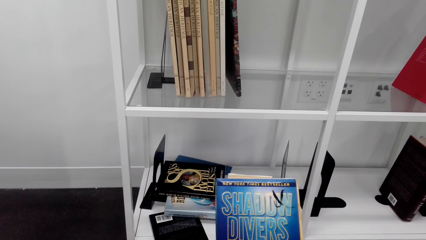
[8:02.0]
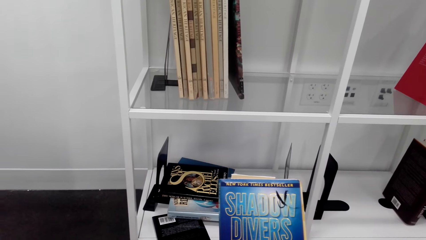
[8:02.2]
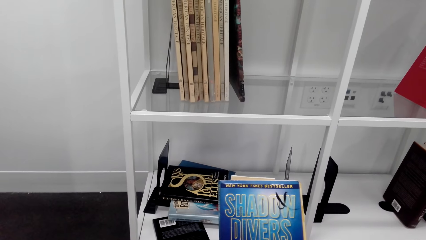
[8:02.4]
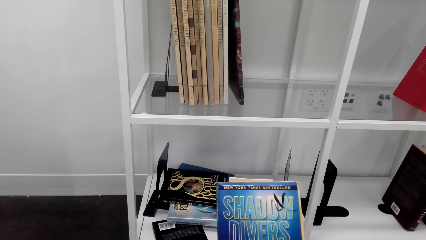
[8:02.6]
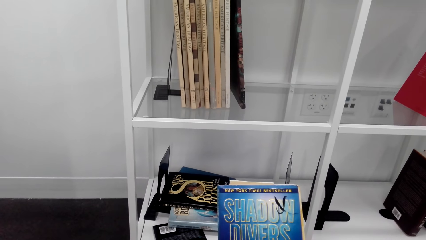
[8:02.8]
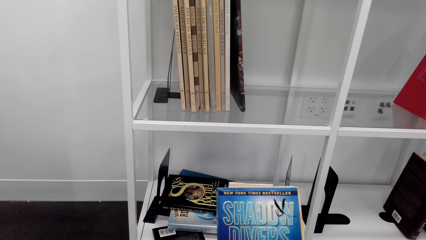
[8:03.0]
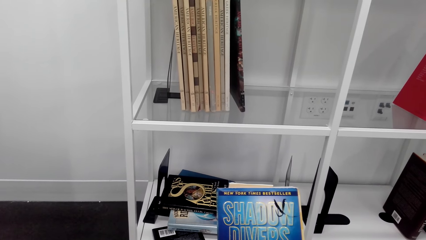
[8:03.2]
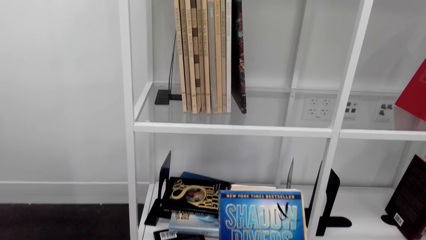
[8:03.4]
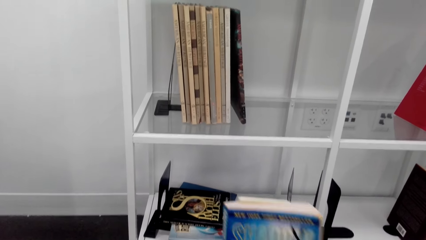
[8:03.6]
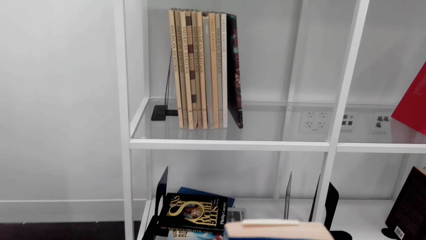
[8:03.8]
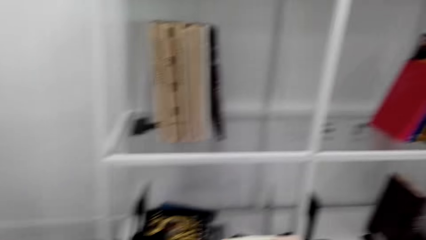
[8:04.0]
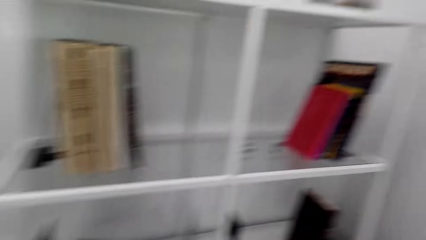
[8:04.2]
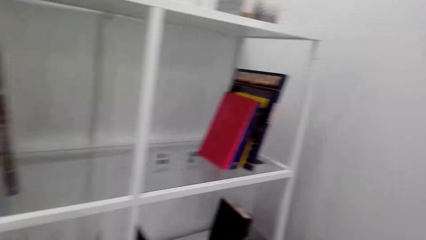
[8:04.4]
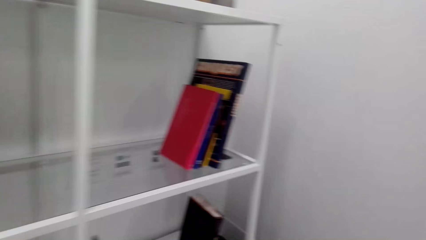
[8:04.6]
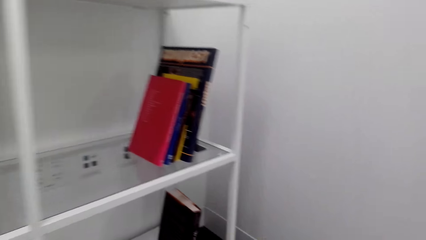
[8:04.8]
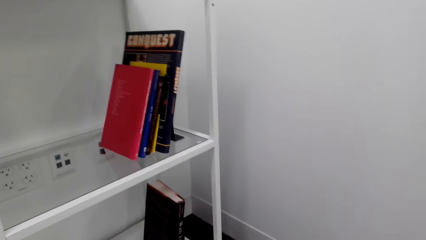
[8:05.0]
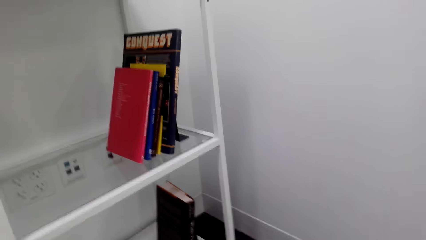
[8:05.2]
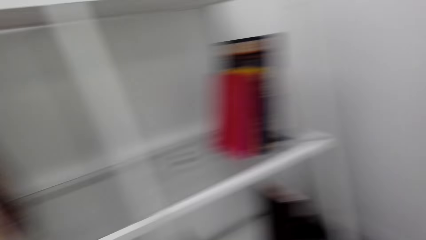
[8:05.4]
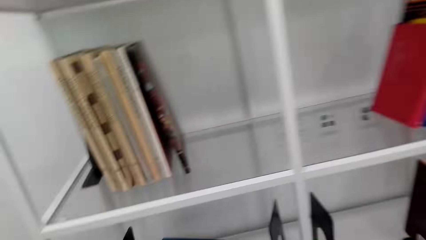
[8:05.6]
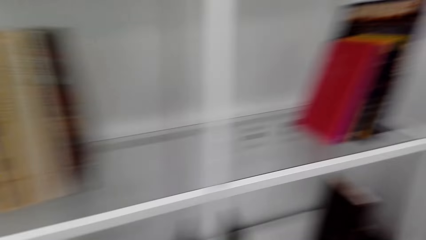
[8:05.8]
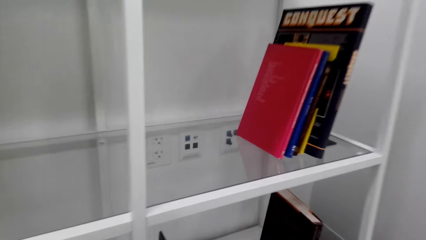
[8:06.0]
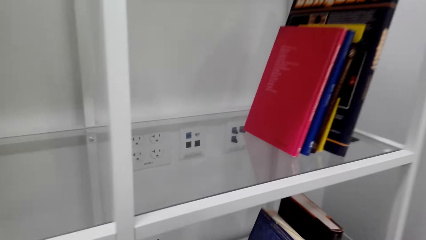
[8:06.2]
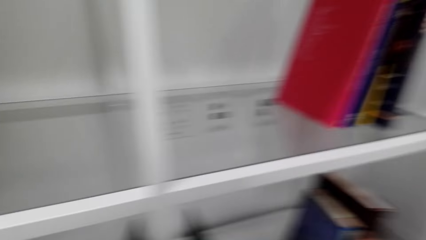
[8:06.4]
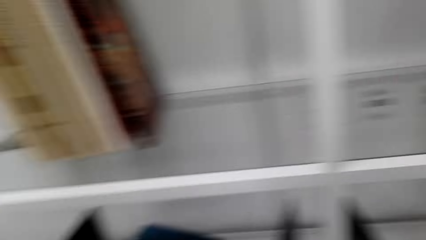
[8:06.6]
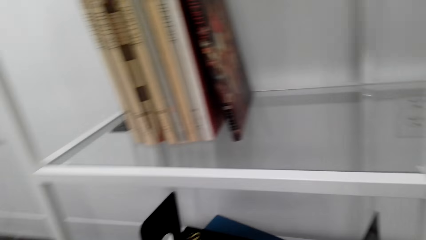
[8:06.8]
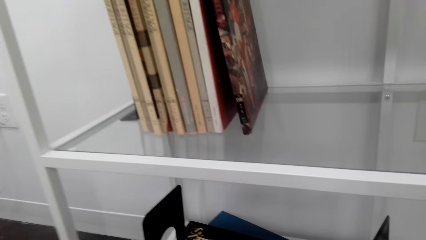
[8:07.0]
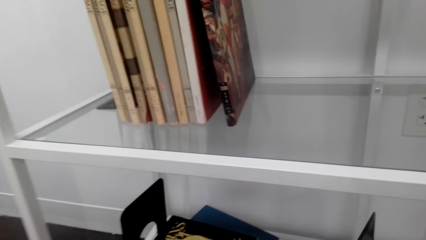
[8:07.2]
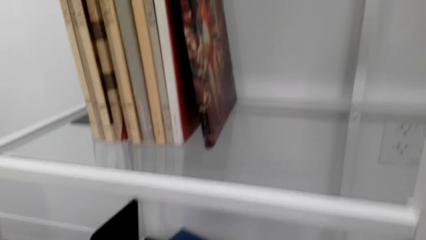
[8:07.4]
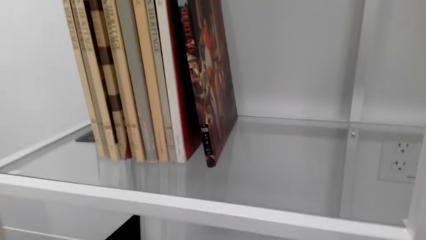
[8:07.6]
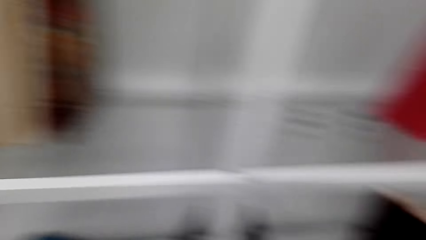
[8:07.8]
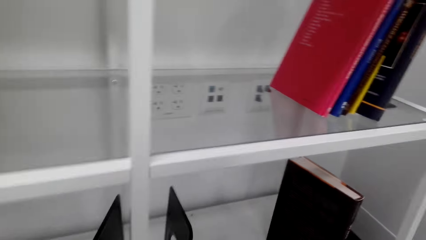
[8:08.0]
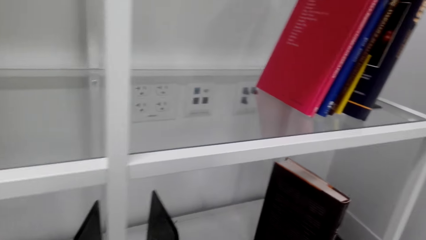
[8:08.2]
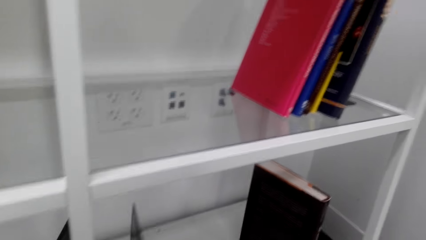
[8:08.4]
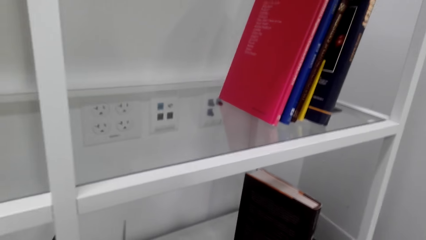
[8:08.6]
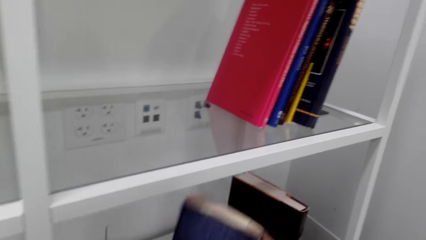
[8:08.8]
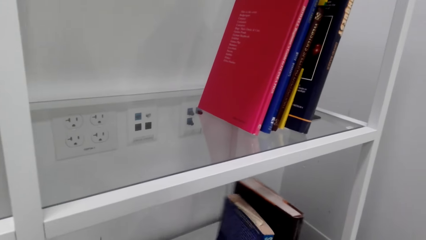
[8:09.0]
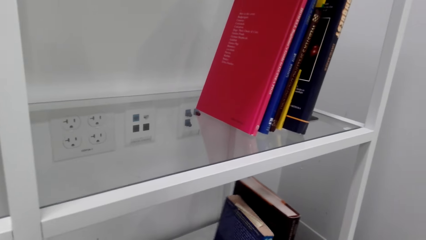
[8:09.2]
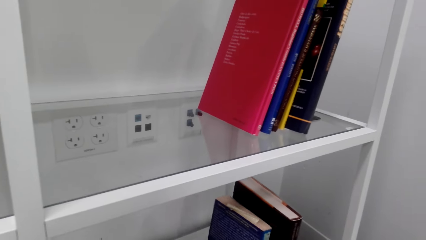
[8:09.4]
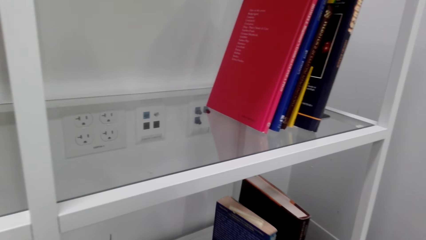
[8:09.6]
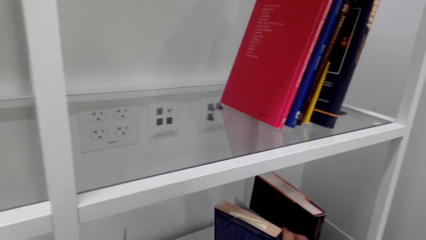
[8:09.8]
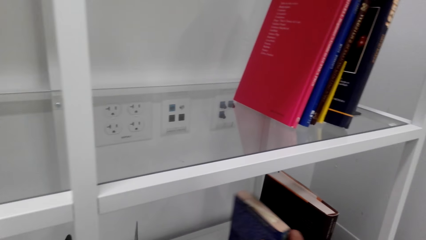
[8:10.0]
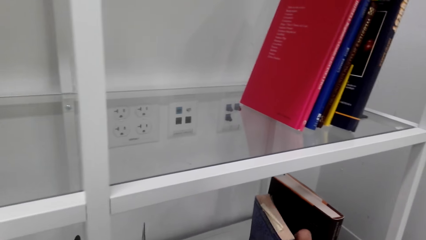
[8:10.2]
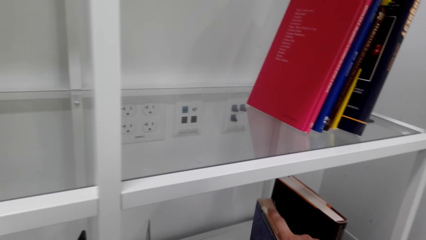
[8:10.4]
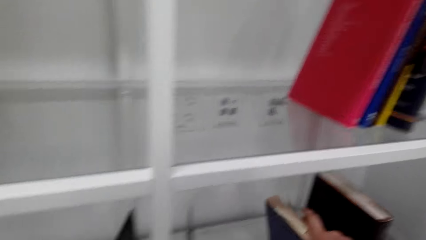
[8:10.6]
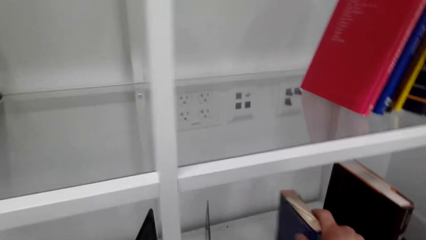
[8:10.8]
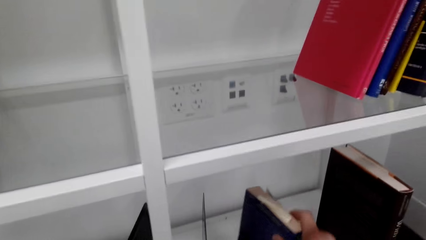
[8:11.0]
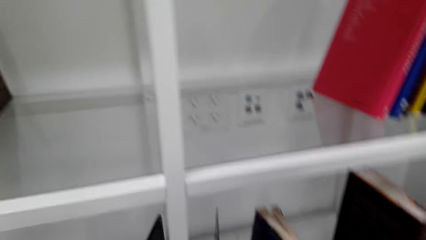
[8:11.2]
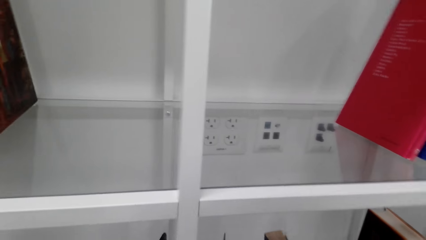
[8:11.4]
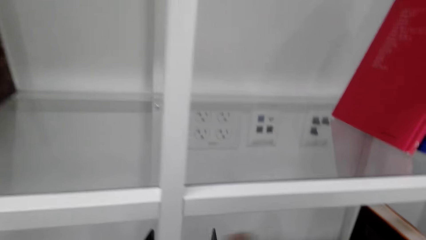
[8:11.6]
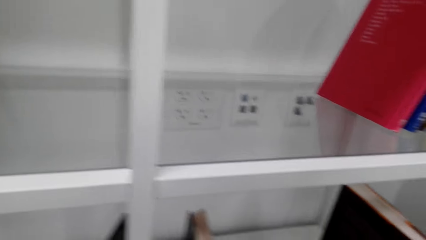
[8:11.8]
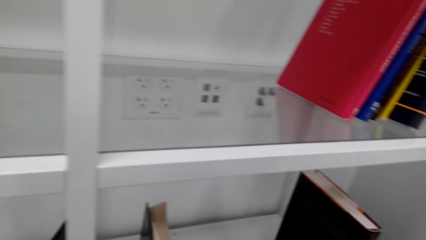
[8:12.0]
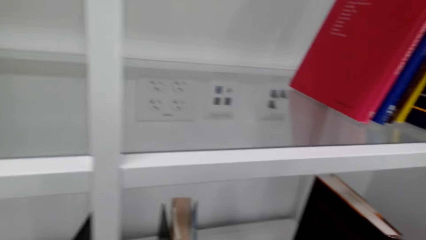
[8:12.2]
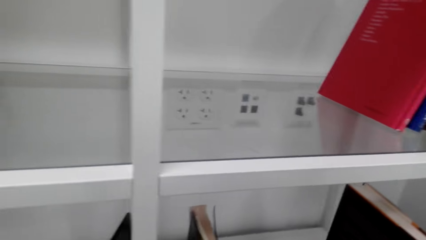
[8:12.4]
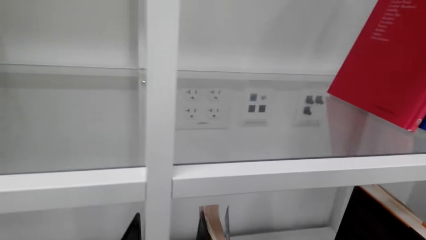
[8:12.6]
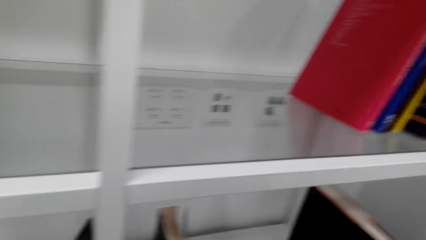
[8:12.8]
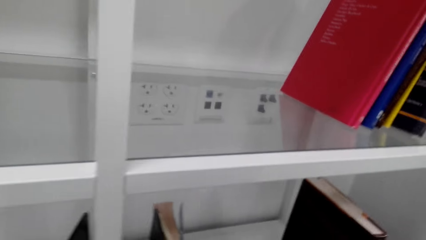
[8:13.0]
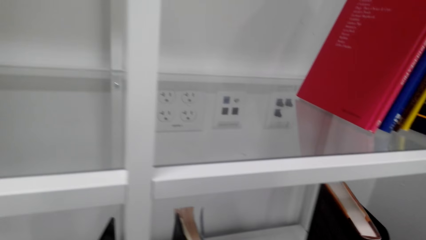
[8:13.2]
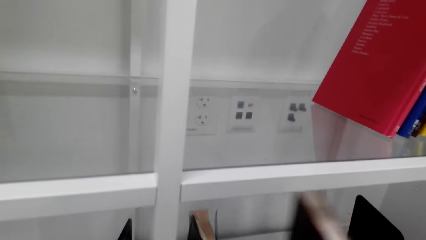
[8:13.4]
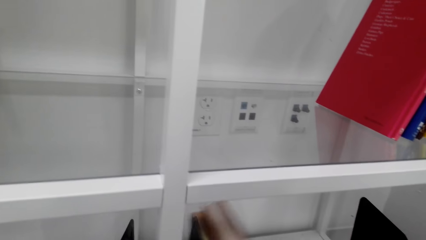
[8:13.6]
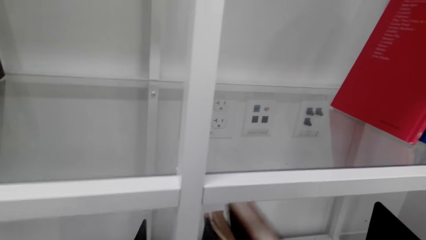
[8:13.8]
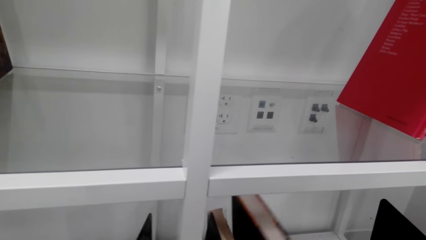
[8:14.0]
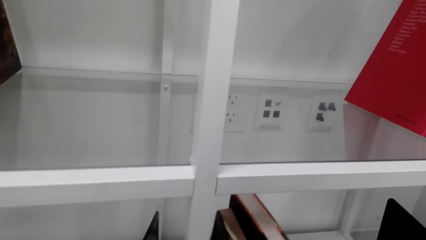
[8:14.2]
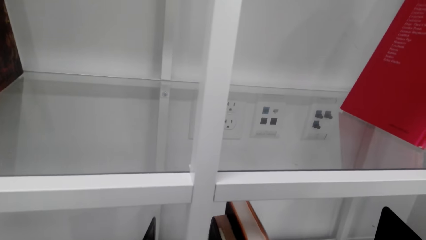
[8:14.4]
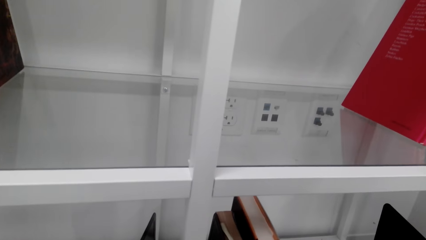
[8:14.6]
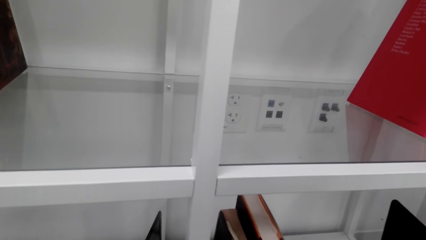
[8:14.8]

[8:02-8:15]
The camera wearer looks on the book. They arrange the book on the bookshelf. They put the book in the shelf.

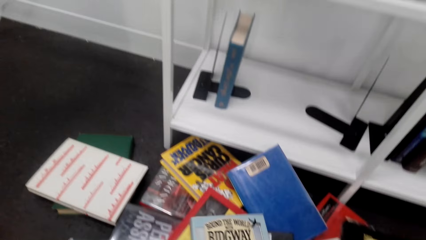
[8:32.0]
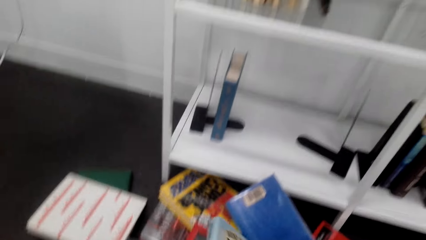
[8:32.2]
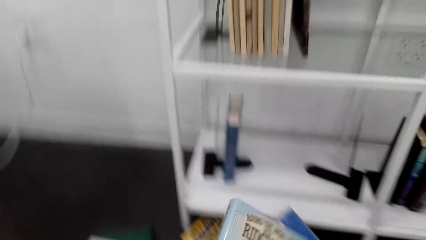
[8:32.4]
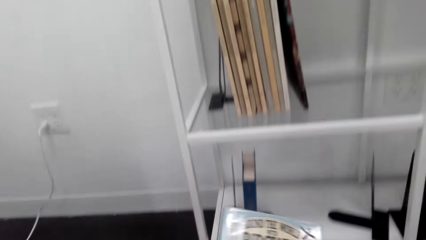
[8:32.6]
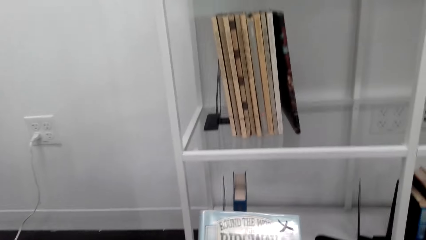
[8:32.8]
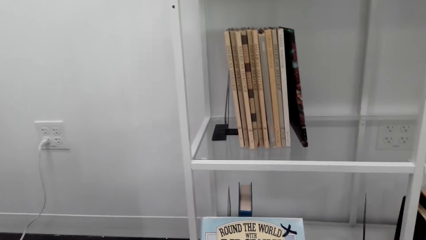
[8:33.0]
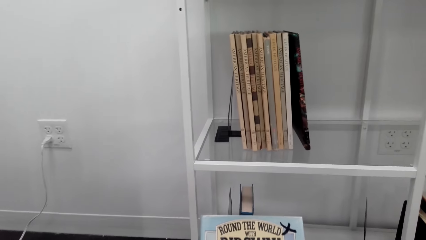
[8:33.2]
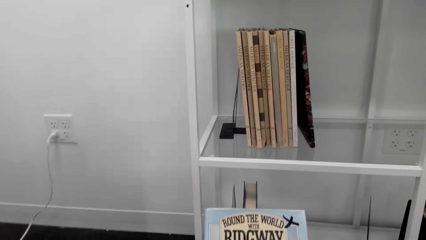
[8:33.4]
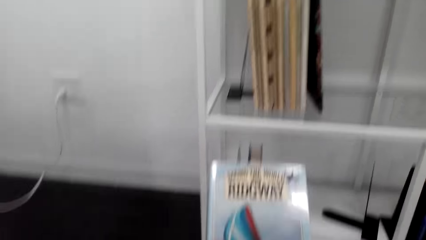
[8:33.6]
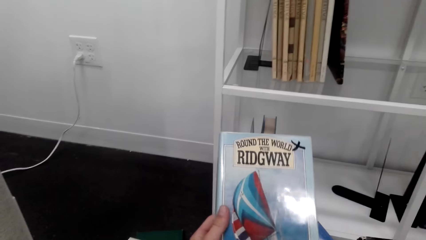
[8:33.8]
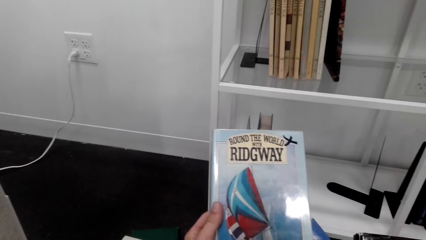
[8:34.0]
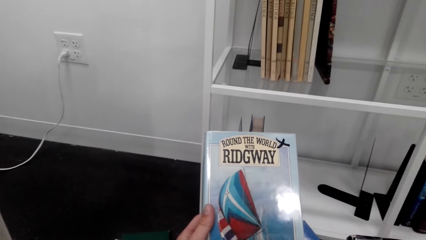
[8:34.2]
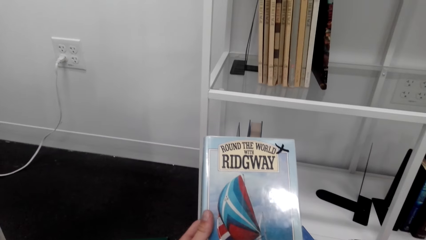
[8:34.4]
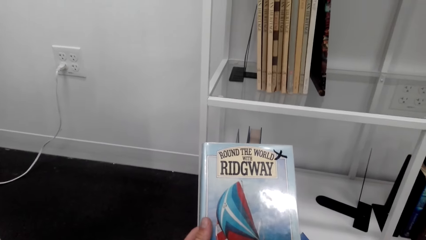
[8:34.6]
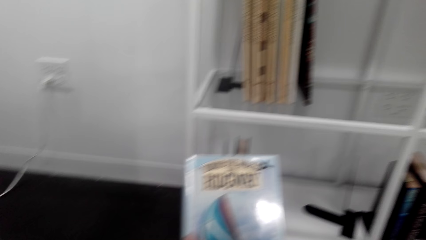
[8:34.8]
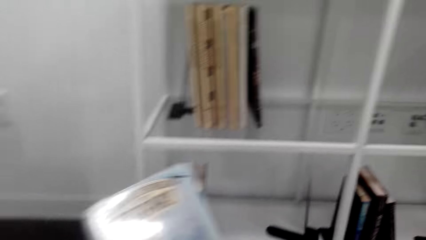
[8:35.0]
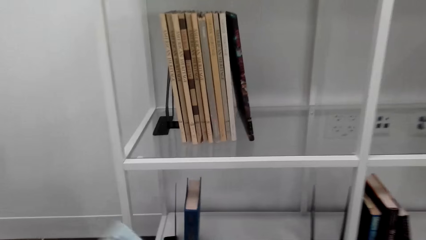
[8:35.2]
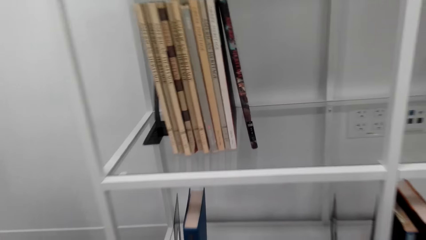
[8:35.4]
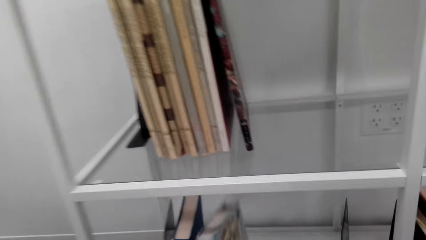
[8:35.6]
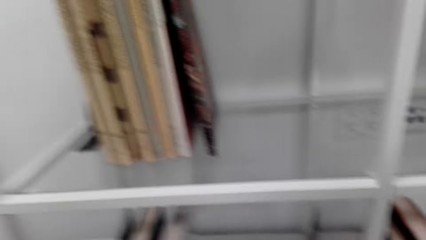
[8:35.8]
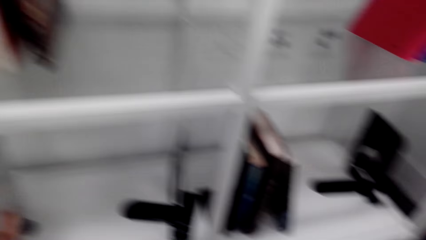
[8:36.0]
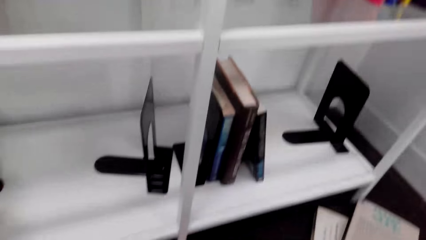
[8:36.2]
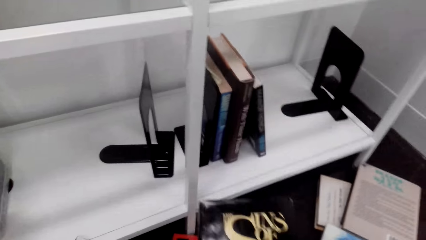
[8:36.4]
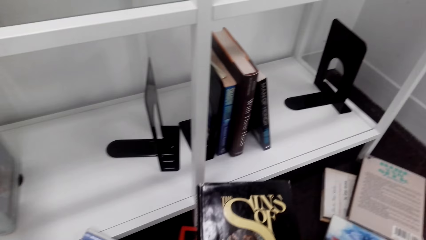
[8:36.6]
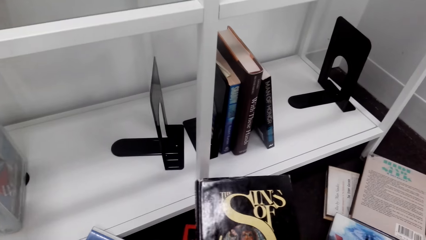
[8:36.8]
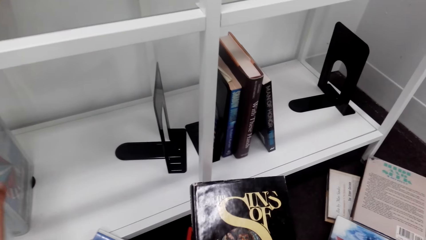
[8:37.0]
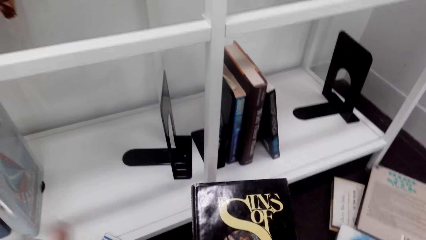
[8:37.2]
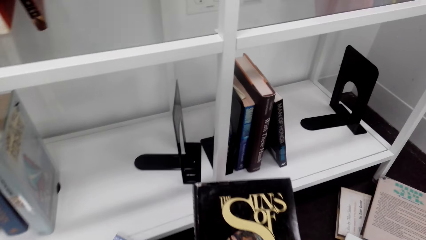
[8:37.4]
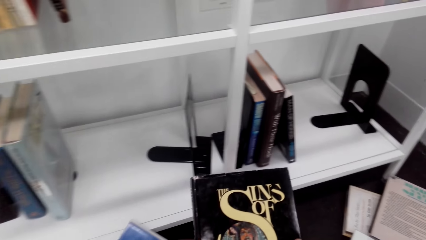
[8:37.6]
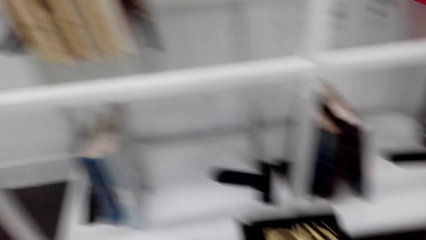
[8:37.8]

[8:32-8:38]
The camera wearer puts the book in the shelf. They read the book cover. They arrange the book on the bookshelf. They read the book cover. They put the book in the shelf.
